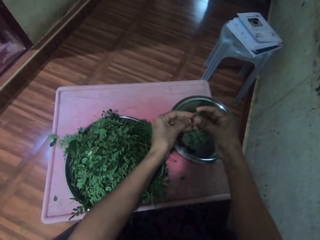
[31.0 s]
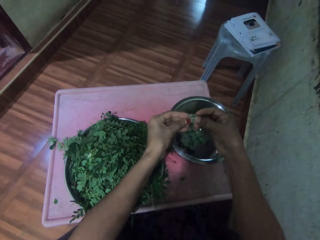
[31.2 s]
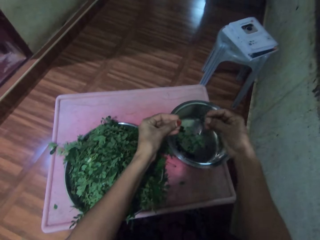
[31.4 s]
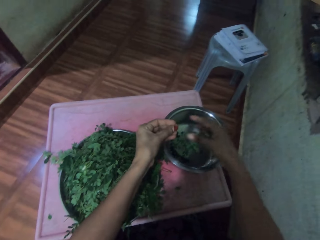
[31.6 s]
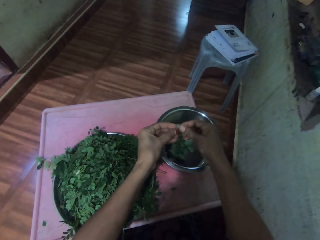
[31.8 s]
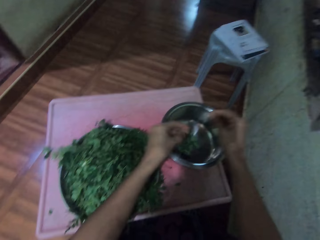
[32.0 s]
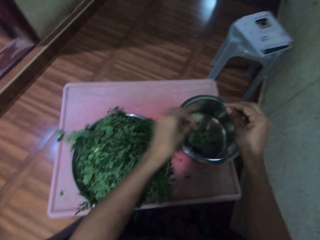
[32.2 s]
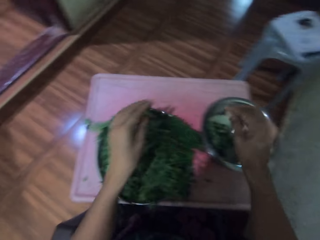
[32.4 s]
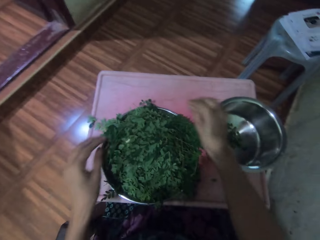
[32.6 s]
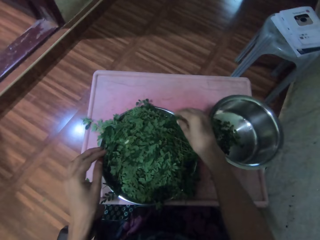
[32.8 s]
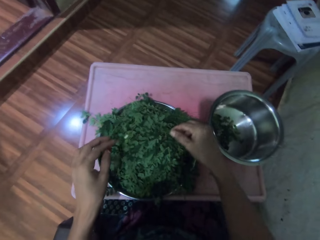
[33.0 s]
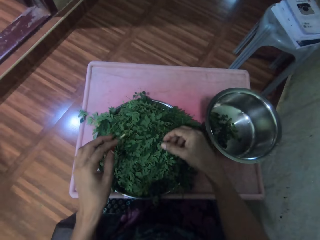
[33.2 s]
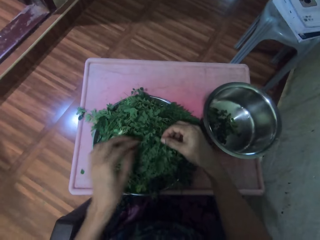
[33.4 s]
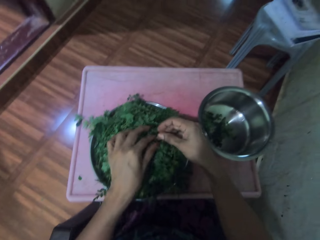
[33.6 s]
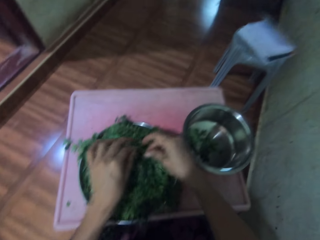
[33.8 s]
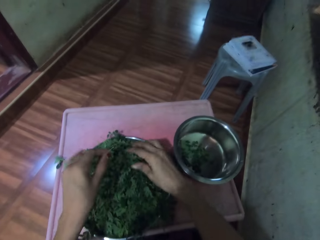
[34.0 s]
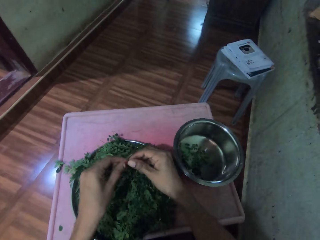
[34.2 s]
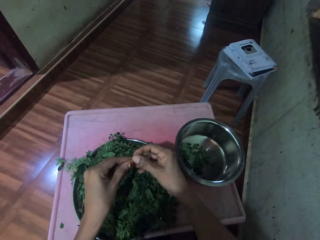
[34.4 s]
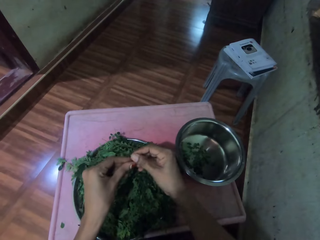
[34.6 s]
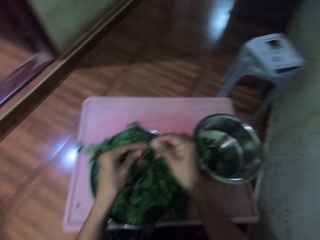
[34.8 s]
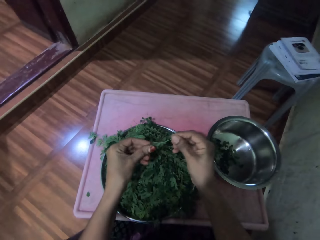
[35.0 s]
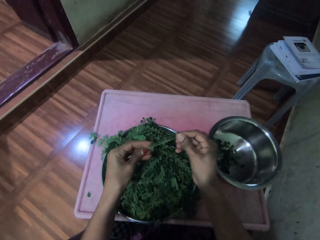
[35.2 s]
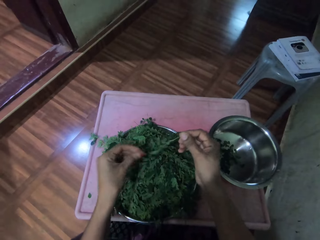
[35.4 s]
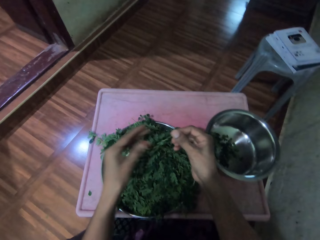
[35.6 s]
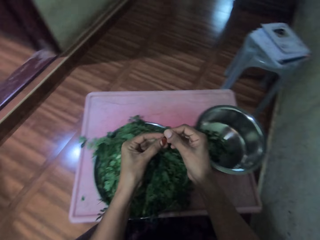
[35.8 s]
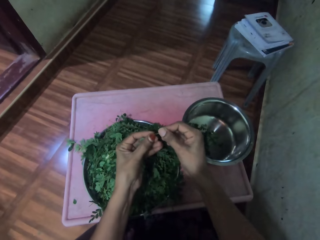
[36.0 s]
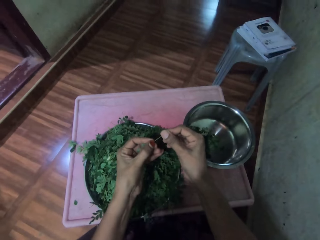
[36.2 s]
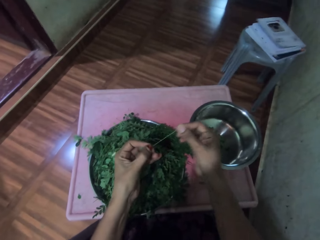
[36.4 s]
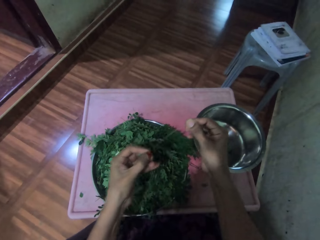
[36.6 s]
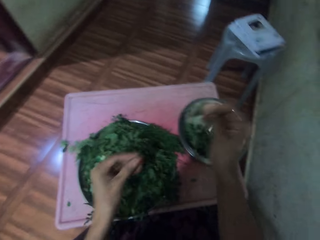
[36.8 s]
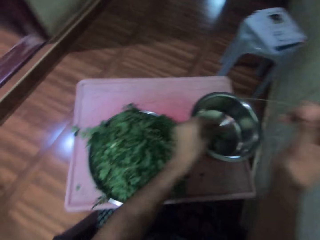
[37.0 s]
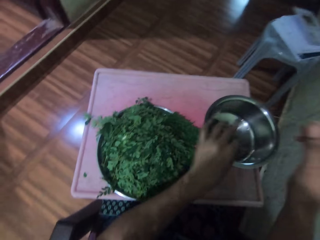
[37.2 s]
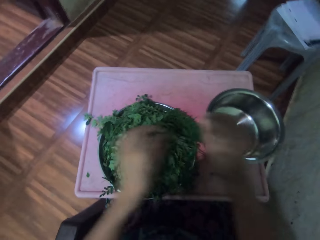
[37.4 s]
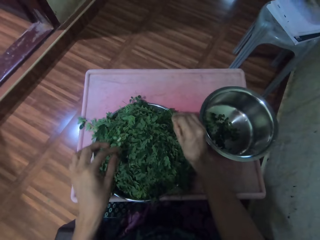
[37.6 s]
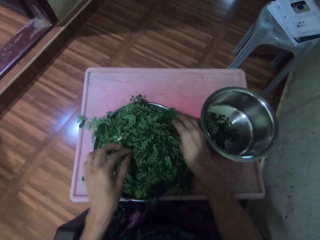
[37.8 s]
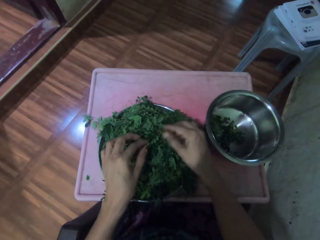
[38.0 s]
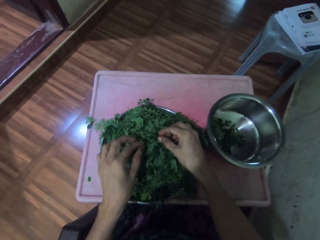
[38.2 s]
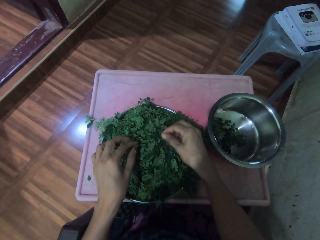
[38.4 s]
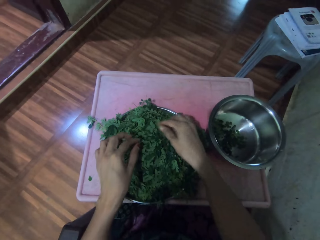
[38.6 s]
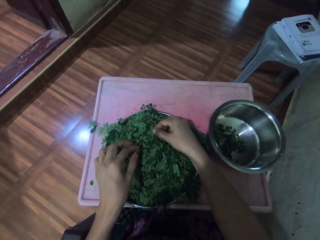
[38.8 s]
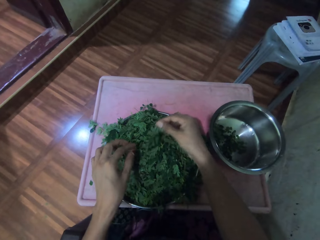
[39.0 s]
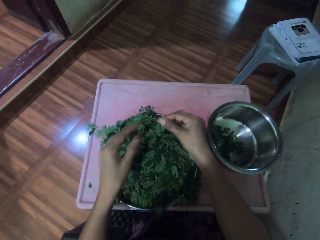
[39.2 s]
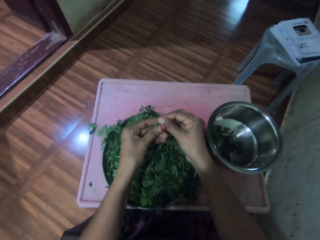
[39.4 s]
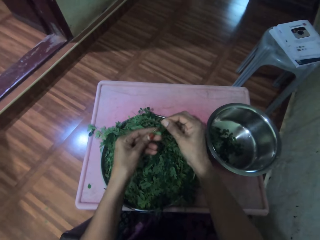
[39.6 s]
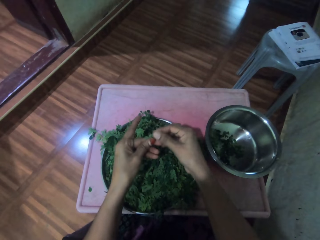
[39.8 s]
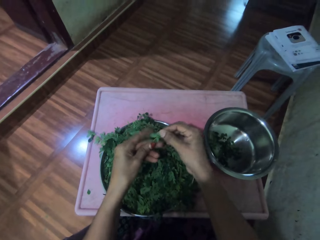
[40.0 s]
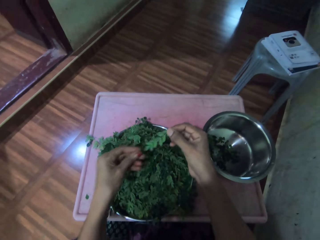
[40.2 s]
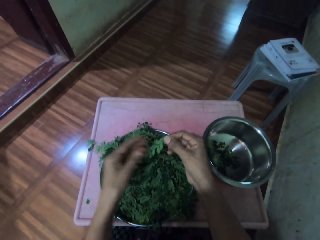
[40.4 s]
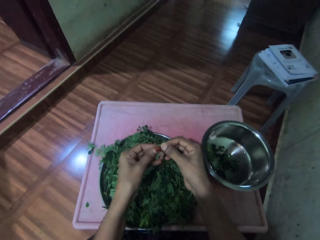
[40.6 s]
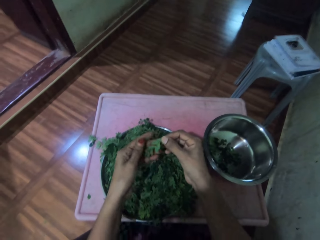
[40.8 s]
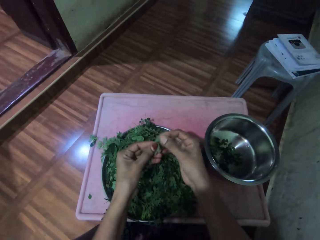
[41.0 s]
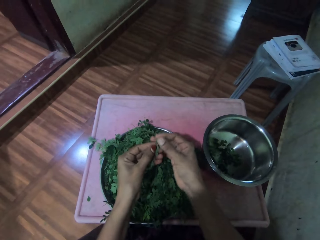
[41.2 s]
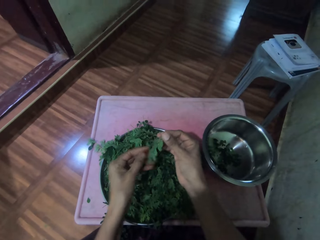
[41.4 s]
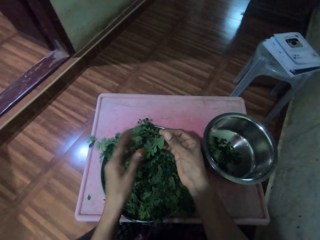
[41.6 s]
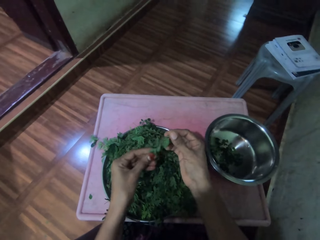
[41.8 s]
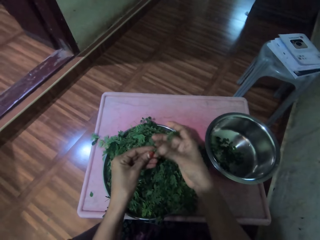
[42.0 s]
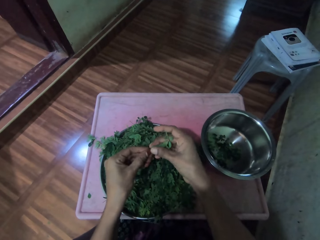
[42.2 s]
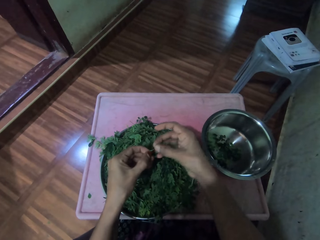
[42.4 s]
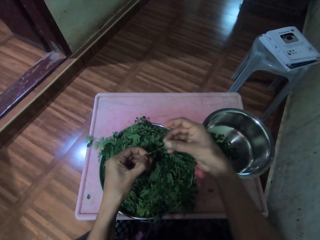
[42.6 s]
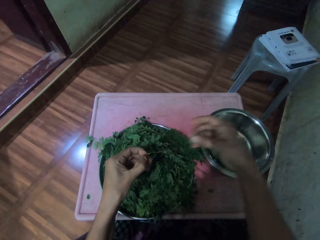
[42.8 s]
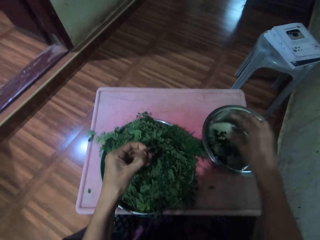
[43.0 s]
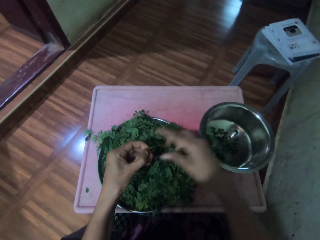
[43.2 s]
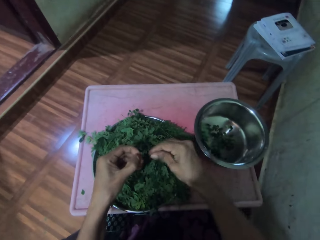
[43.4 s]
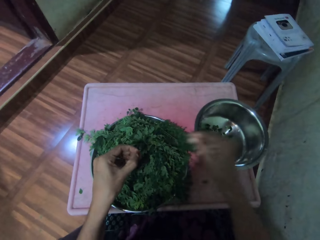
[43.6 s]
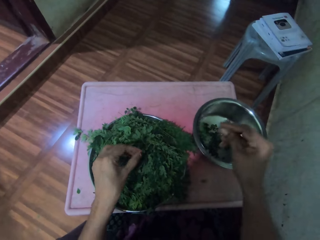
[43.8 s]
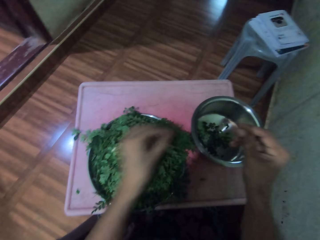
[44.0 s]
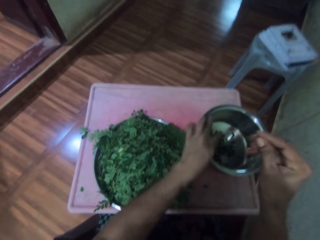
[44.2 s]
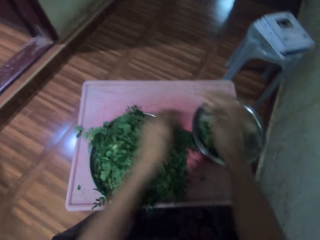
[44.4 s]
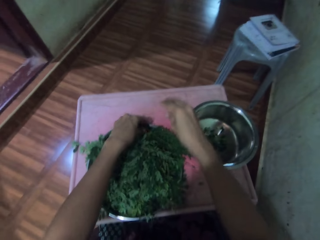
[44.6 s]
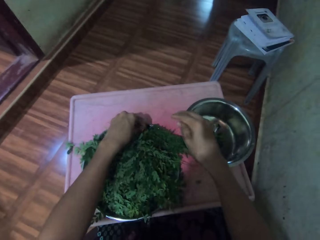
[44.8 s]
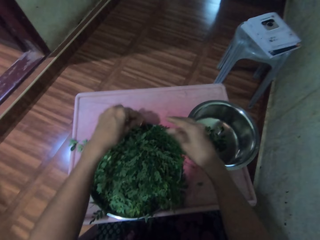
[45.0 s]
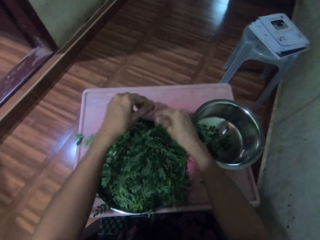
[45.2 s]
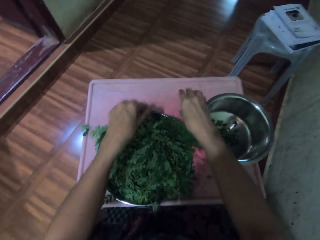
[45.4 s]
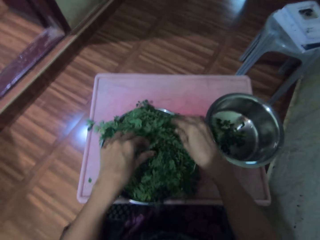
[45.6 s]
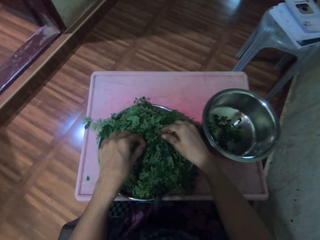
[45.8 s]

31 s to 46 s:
The camera wearer drops a stem on the table and places the leaves in the cooking pot. They drop the stem on the table. They pick up the vegetable stem and move a hand along the vegetable stem. They pluck the leaves from the stalk and place the leaves in the cooking pot. They drop the stem on the table. They pick up the vegetable stem and move a hand along the vegetable stem. They pluck the leaves from the stalk, drop the stem on the table and place the leaves in the cooking pot.

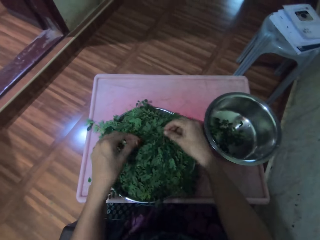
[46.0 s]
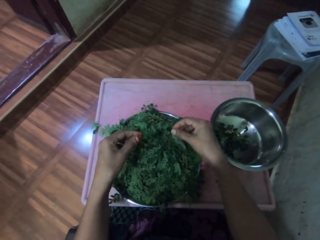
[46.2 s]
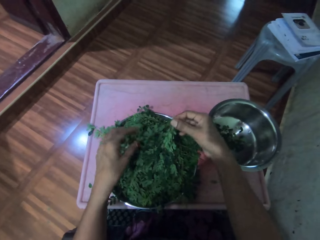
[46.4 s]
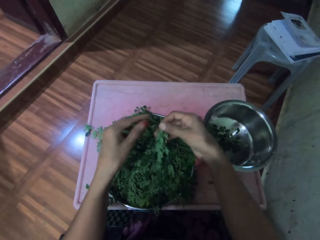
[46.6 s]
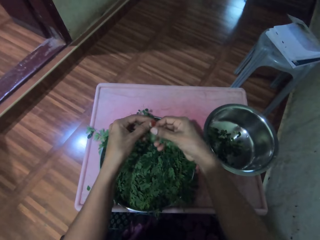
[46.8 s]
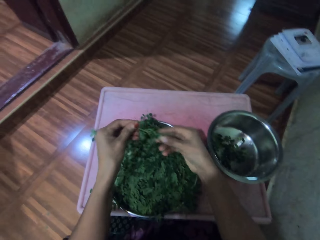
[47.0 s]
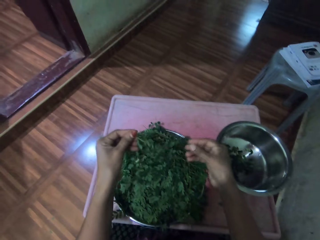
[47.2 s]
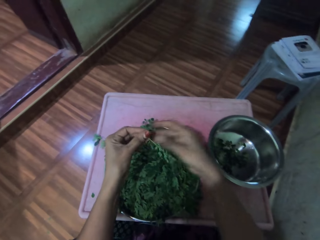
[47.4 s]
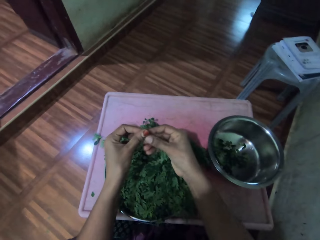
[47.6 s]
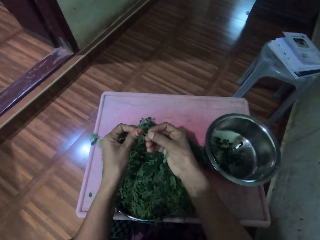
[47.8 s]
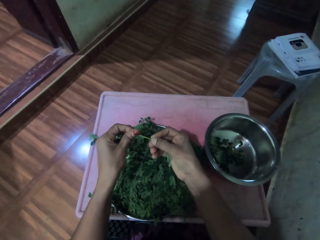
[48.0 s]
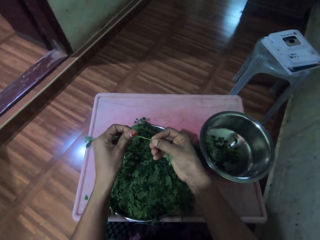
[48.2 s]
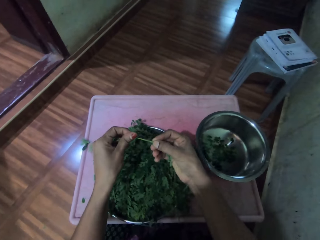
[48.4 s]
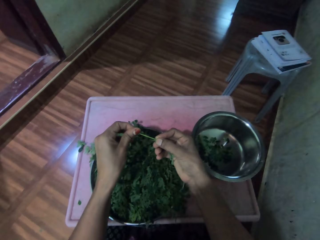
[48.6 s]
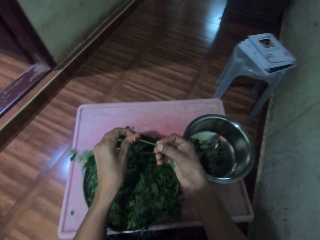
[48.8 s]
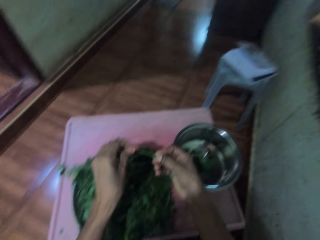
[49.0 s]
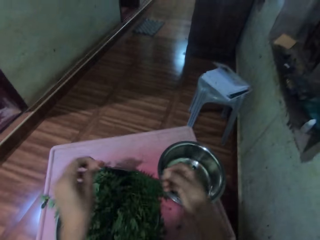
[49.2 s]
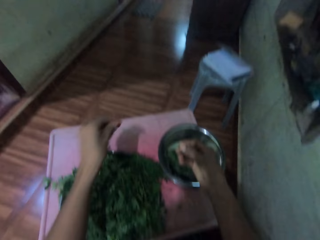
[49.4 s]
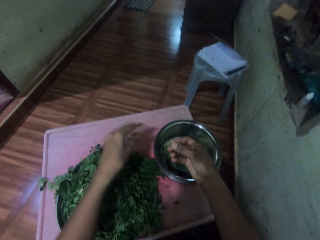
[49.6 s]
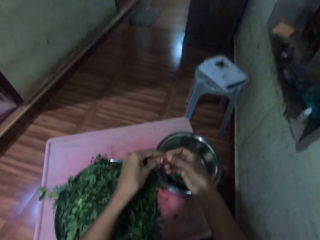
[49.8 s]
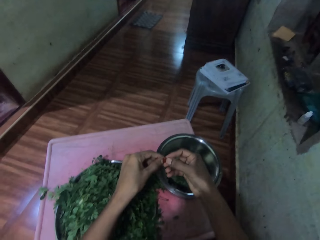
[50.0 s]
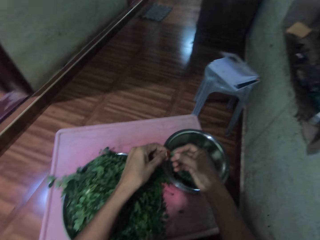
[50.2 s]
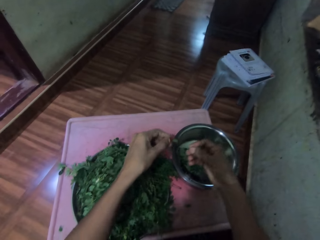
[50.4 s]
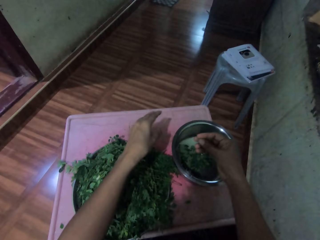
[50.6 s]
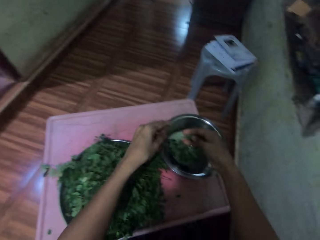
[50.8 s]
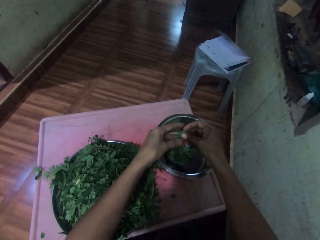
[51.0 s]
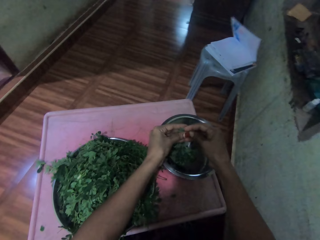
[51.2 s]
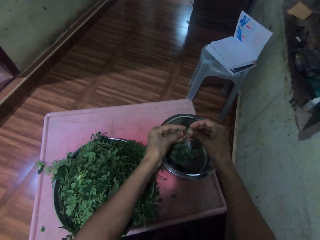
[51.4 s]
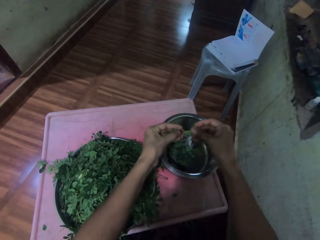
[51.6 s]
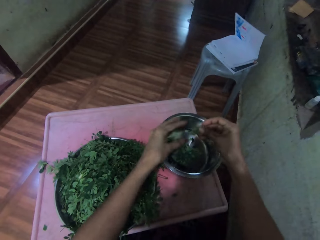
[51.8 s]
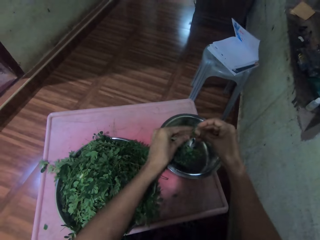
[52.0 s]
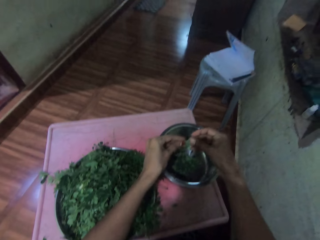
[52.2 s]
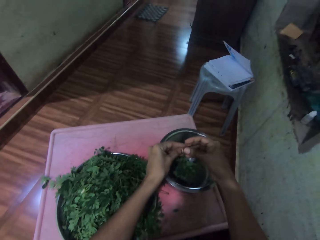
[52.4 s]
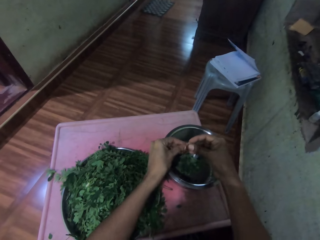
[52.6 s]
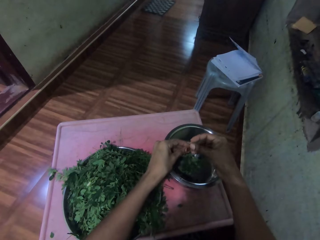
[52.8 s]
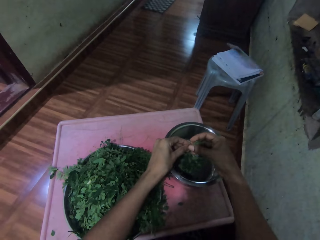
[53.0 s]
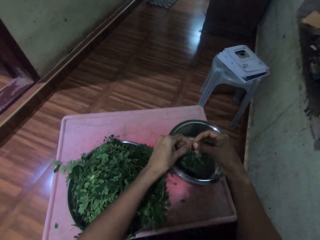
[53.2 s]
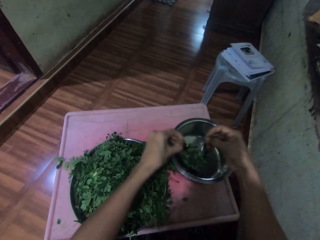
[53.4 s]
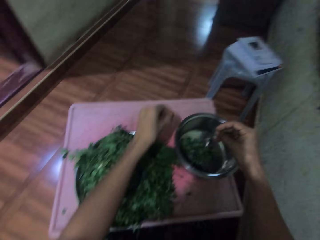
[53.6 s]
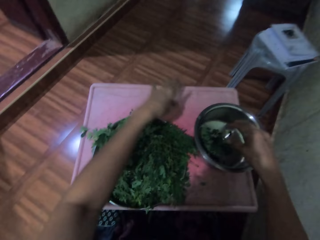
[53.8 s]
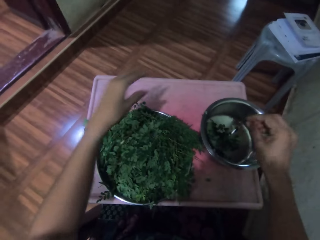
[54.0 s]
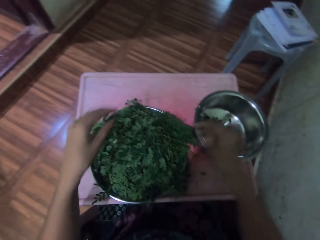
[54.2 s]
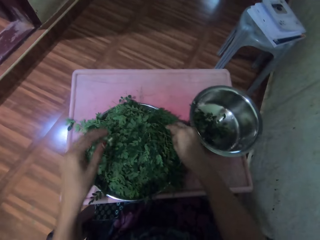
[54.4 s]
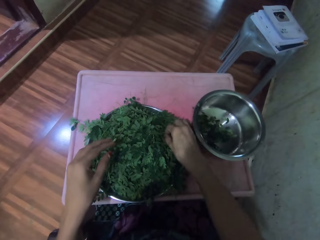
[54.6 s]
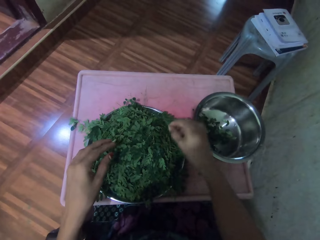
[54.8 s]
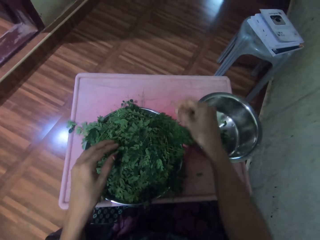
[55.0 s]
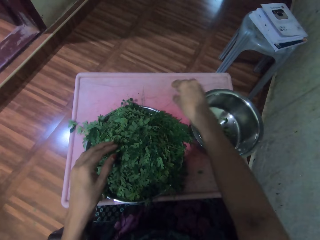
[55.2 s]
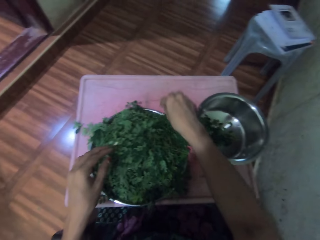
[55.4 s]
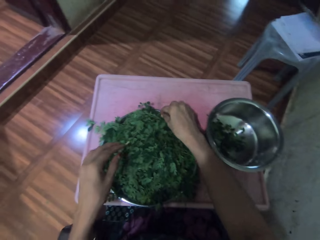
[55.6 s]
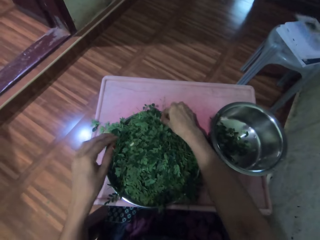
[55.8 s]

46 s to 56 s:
The camera wearer picks up a vegetable stem and moves a hand along the vegetable stem. They pluck the leaves from the stalk. They drop the stem on the table. They destem vegetables. They place the leaves in the cooking pot and drop the stem on the table.
